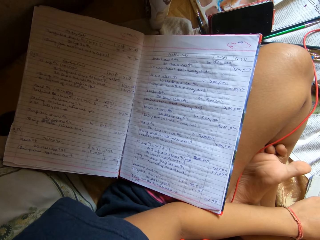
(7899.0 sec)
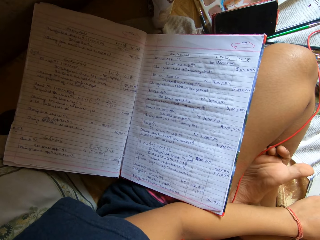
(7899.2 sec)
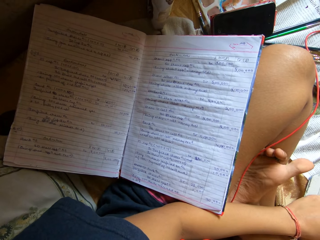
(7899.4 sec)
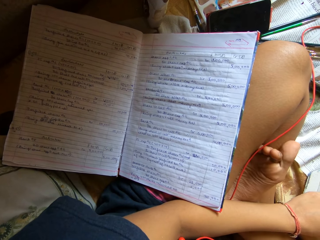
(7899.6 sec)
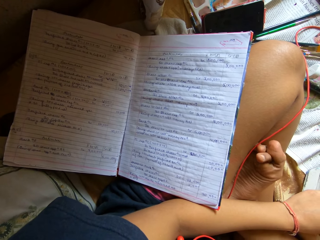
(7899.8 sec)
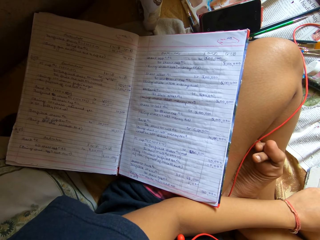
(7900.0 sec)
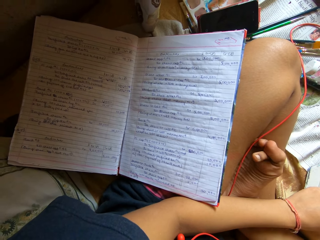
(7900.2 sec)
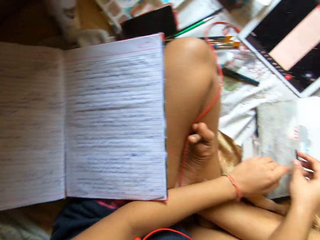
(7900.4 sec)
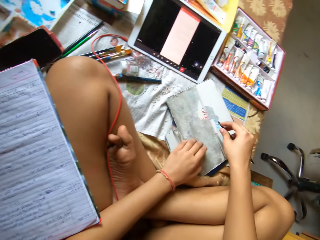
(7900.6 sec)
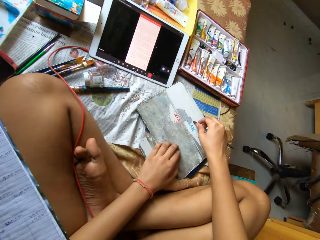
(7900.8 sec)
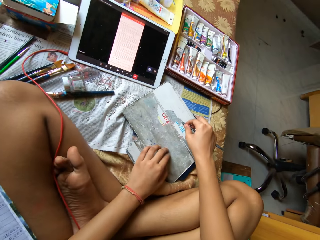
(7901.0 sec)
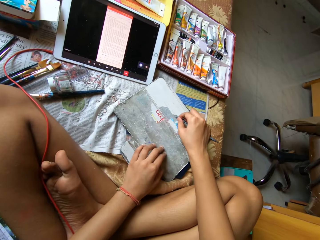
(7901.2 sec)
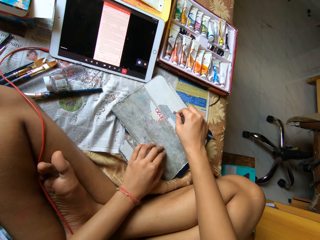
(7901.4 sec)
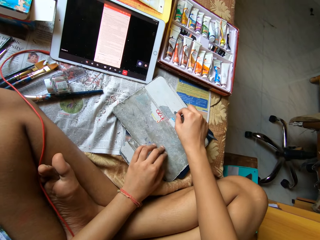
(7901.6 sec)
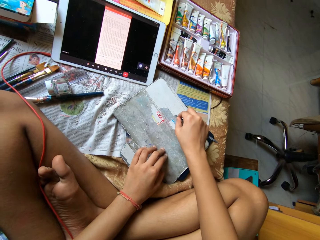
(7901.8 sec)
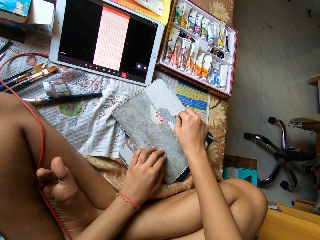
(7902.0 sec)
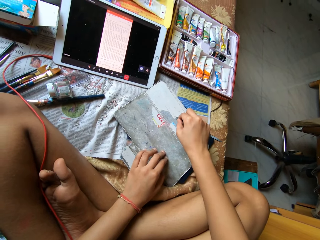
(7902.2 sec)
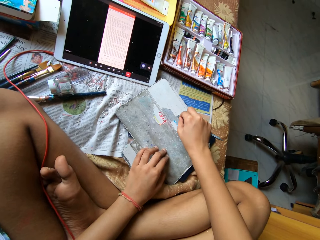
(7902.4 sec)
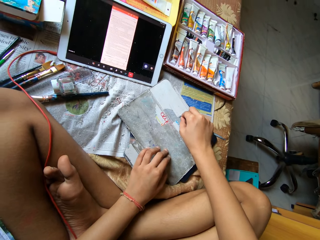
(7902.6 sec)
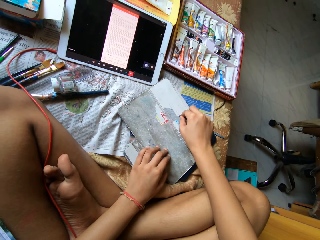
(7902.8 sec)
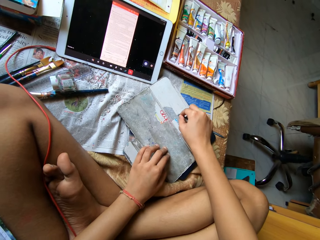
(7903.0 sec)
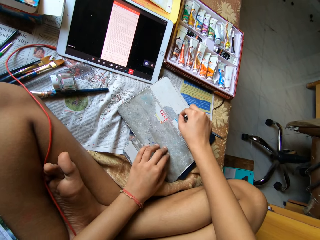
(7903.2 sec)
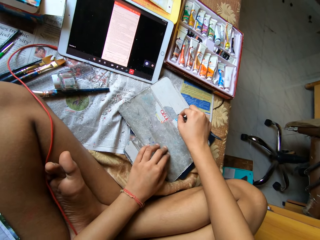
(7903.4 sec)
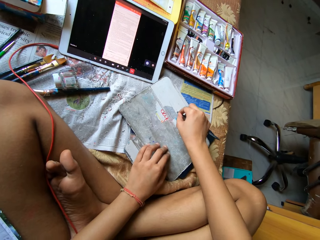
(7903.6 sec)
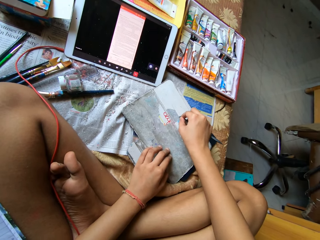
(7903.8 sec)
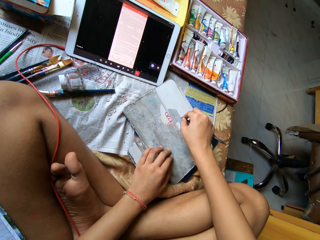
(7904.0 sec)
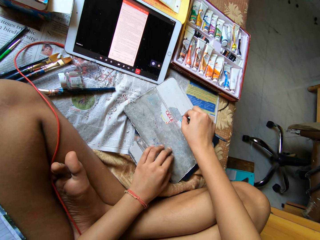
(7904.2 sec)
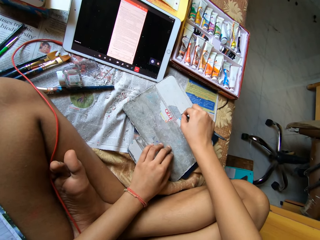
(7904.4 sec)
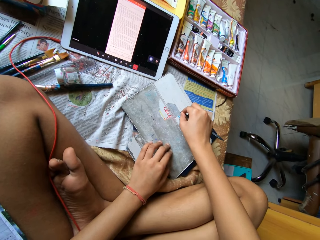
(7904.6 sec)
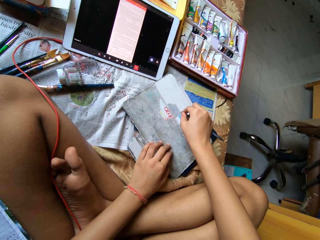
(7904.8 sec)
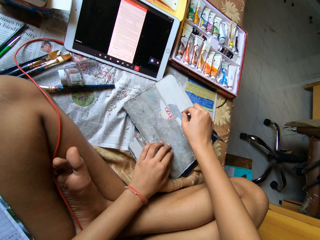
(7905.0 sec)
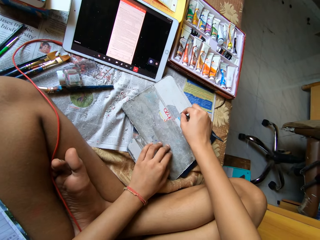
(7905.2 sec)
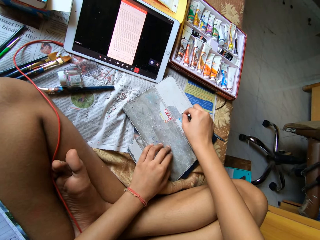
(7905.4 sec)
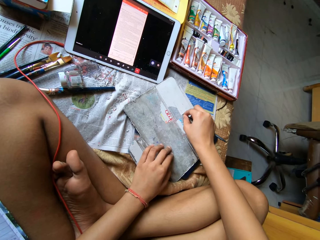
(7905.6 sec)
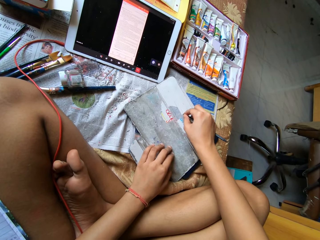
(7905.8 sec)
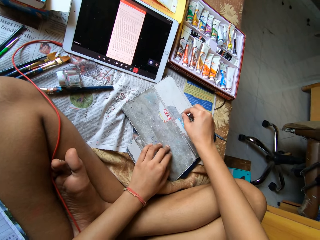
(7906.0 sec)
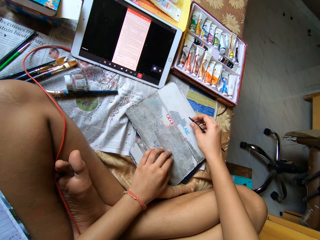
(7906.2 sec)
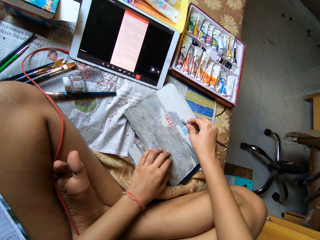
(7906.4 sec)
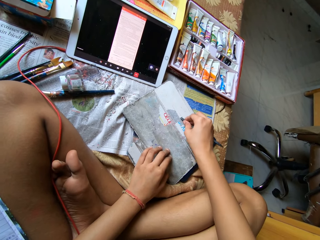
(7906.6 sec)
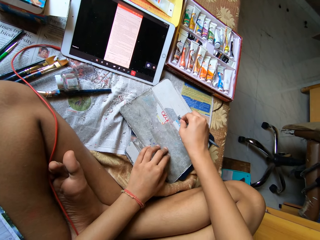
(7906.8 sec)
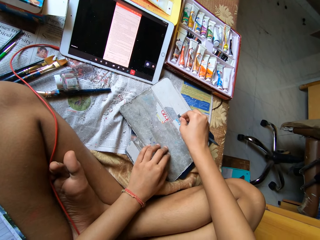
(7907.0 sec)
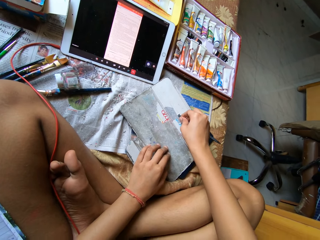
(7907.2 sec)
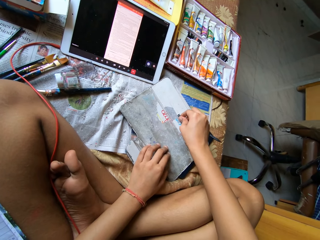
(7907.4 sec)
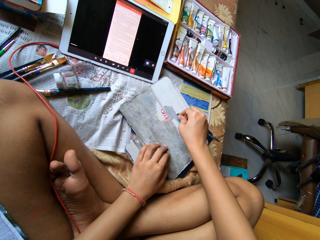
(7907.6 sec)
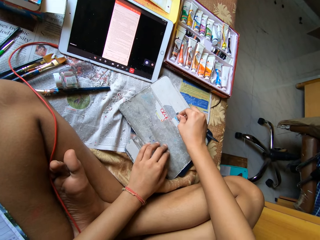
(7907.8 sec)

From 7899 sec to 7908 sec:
The camera wearer stares at the book. He peels paper from the pouch on the bed with the plastic rod in his right hand. He scratches the bag with the pen.

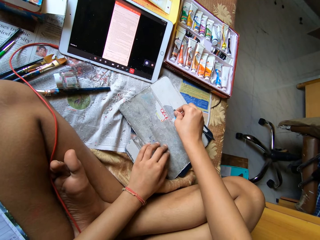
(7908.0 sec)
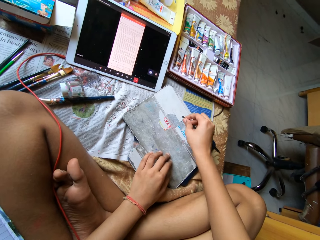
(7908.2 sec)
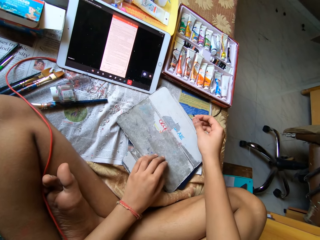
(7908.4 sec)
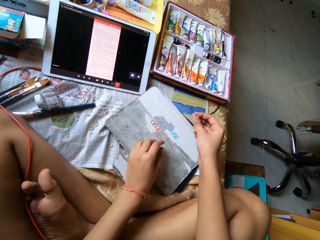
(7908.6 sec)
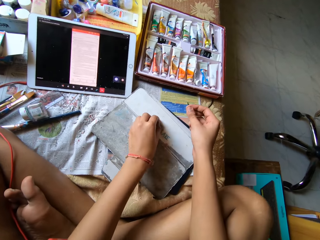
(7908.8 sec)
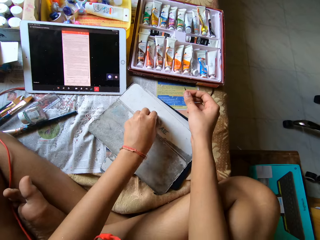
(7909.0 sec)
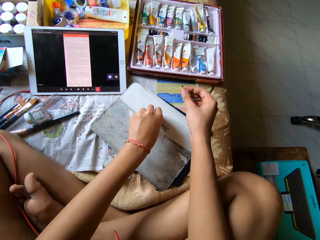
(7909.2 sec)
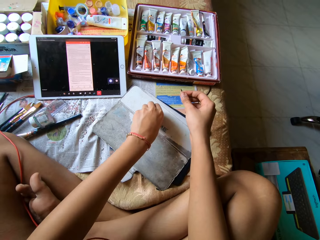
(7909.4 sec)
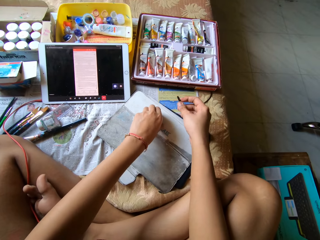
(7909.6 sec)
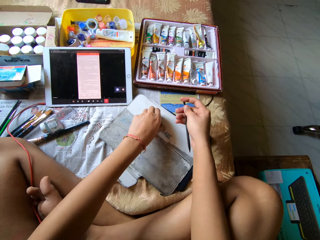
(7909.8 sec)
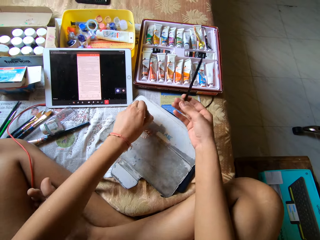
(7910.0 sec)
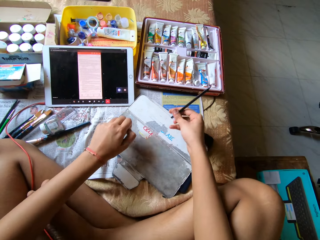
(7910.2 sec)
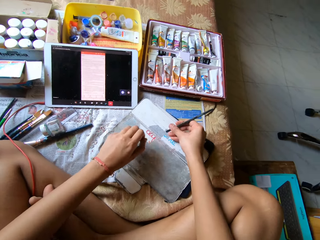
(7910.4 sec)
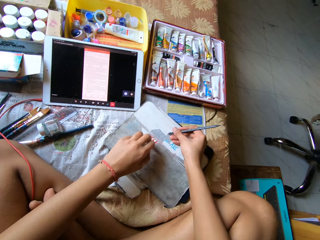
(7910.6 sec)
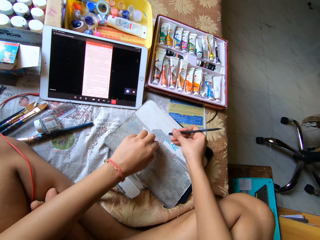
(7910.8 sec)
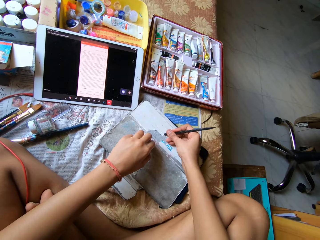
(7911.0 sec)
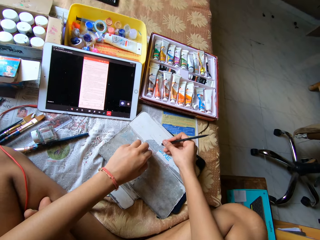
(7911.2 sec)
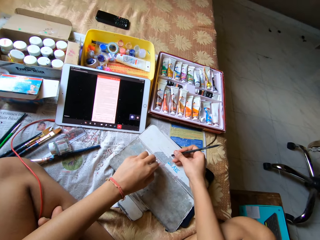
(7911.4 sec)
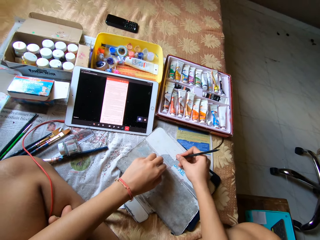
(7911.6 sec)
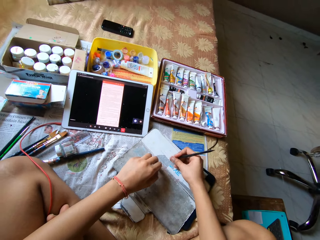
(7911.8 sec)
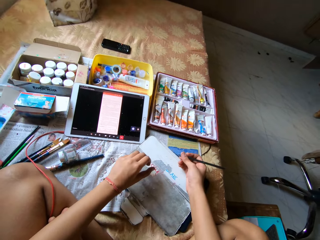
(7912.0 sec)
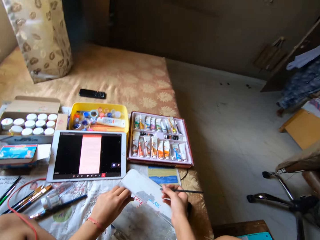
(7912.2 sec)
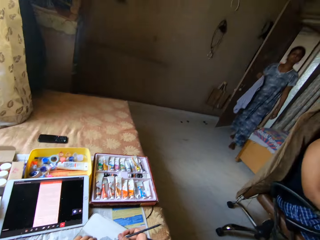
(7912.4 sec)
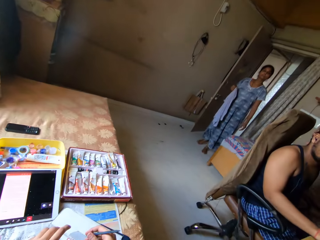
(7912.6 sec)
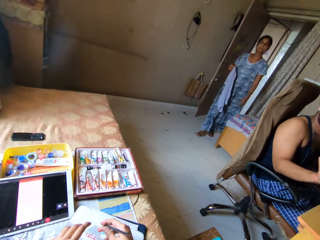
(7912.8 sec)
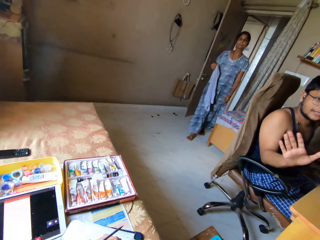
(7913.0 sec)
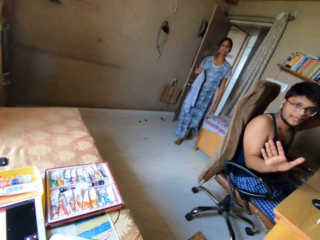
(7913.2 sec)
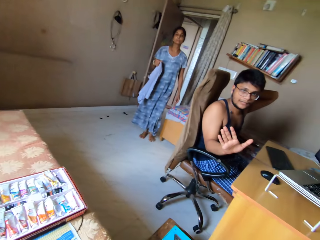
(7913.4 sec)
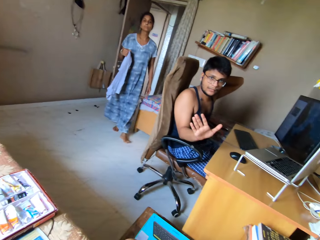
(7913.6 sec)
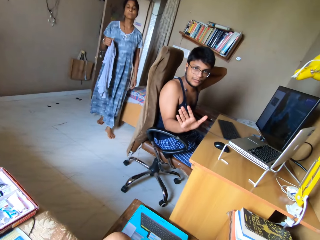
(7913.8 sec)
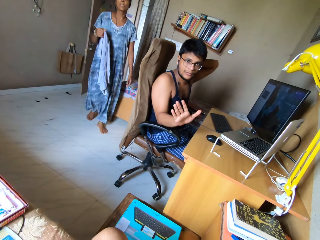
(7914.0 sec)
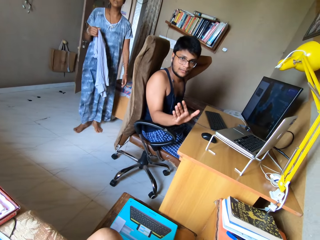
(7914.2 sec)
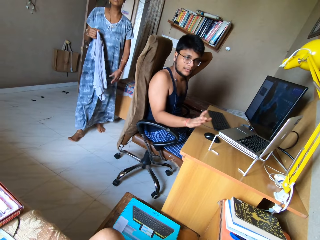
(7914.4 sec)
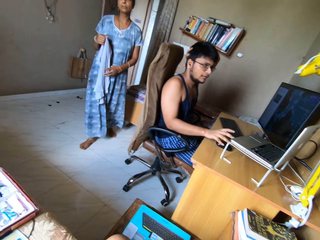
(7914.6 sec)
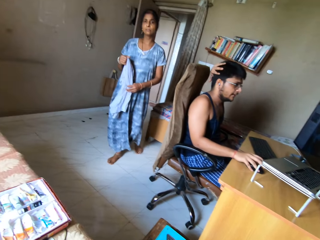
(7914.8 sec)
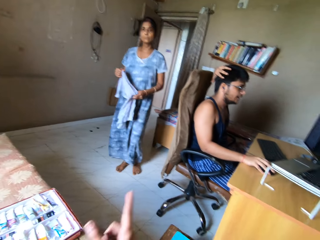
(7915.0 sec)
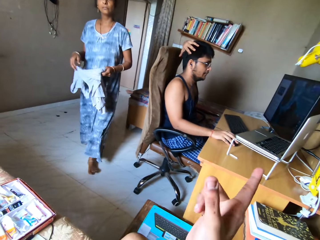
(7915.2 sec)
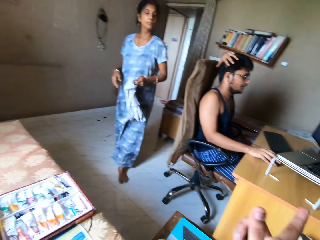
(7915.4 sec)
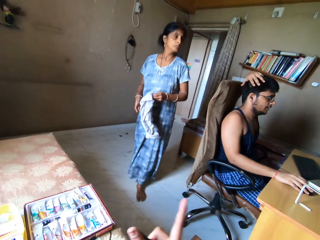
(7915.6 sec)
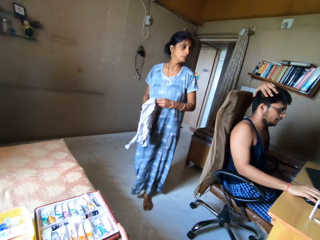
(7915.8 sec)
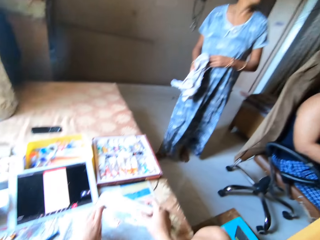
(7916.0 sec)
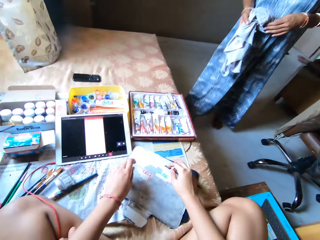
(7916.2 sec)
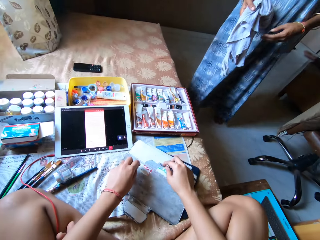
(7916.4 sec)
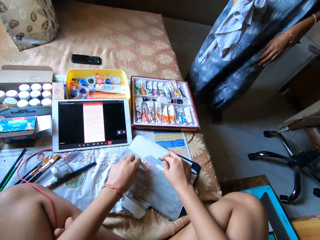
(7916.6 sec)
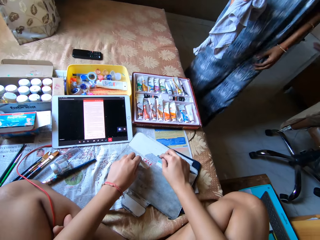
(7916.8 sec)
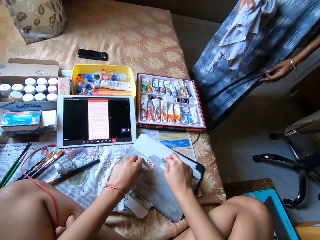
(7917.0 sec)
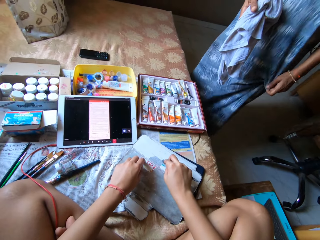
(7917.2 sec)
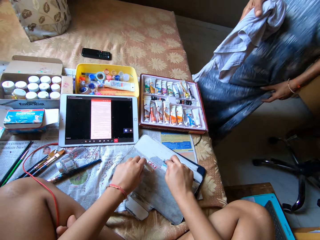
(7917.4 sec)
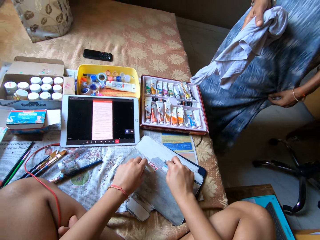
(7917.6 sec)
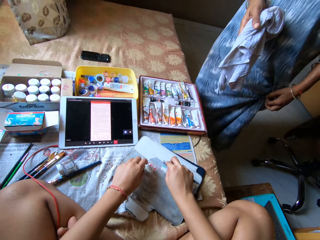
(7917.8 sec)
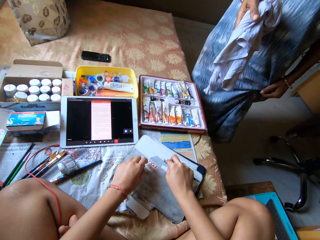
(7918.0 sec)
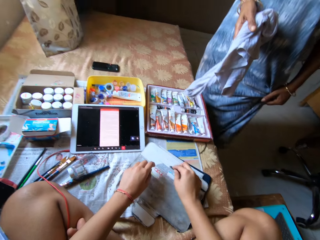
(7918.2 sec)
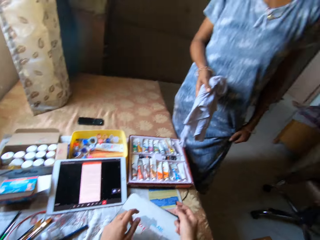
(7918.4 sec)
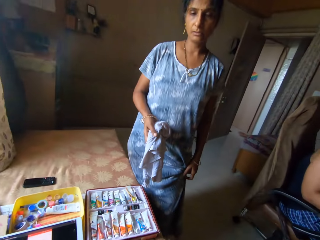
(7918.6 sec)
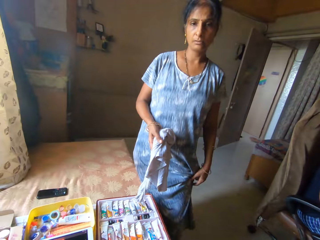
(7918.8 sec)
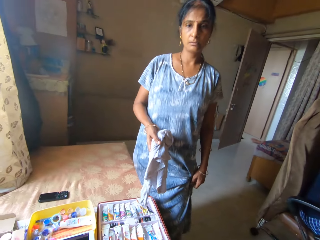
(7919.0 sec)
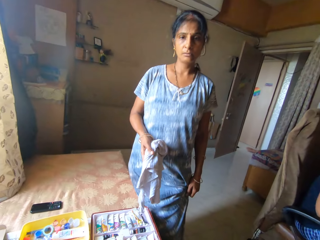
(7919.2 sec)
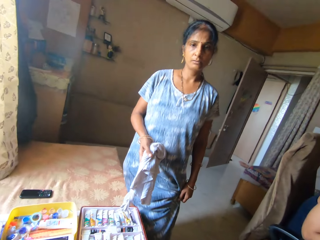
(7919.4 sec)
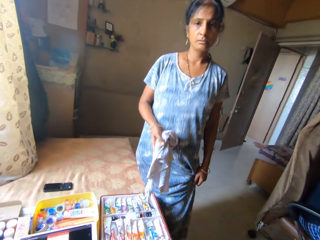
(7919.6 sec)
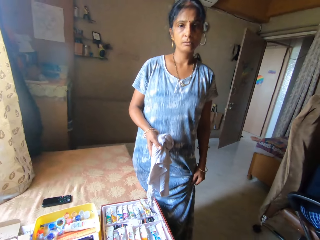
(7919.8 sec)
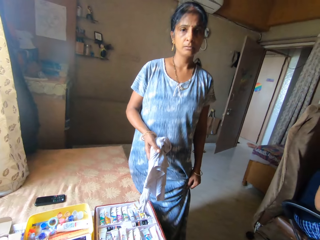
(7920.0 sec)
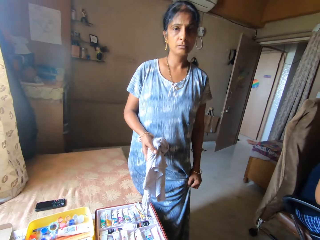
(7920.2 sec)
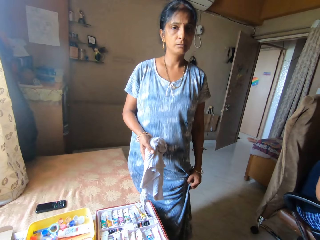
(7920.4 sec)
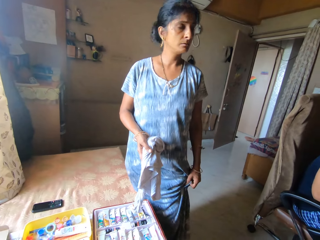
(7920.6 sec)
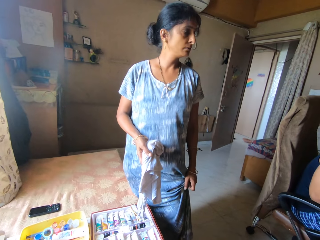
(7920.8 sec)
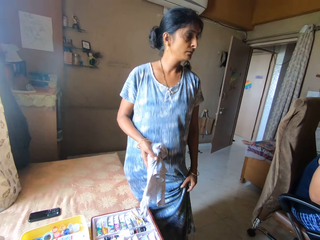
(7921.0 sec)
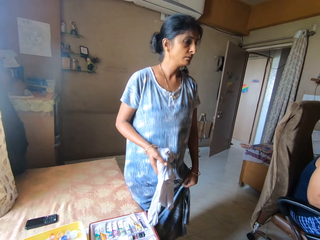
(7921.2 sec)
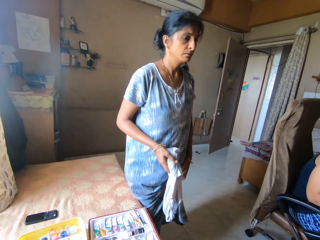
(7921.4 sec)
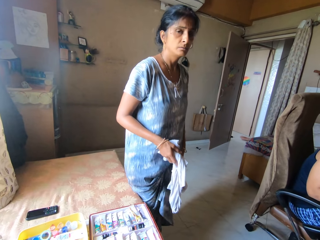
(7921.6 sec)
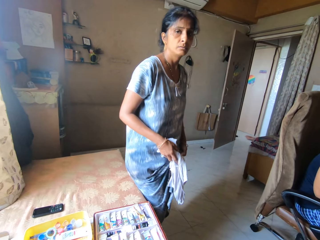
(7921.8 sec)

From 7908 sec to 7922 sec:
The camera wearer peels the pouch on the bed with his left hand. He peels paper from the pouch on the bed with the plastic rod in his right hand. He scratches the bag with the pen. He interacts with a woman and a man. The woman holds a cloth with her right hand. The camera wearer converses with the man. The man holds a mouse on a table with his right hand. The woman holds the cloth with her left hand. The woman holds the cloth with her right hand. The camera wearer peels paper from the pouch on the bed with the plastic rod in his right hand. The woman stares at the camera wearer.
